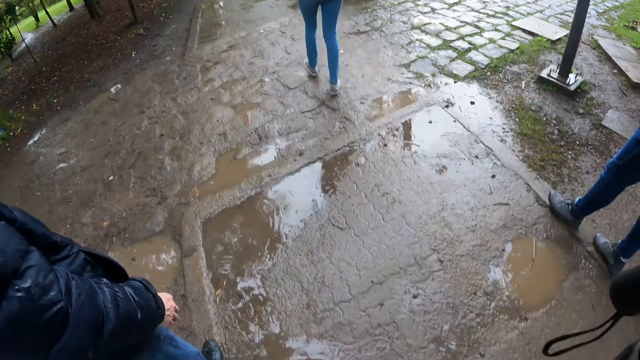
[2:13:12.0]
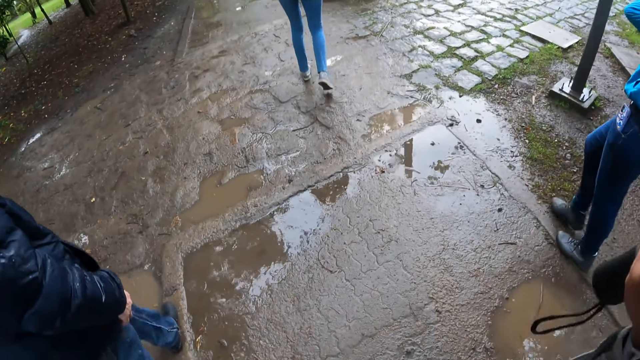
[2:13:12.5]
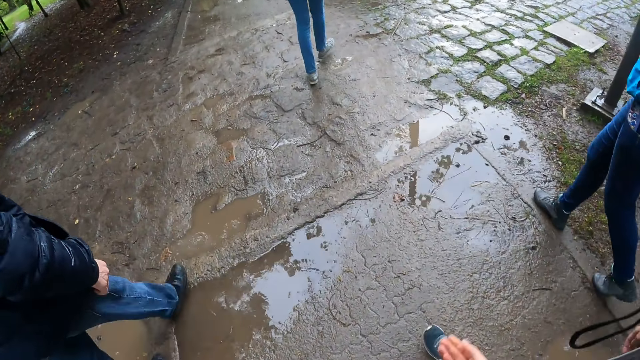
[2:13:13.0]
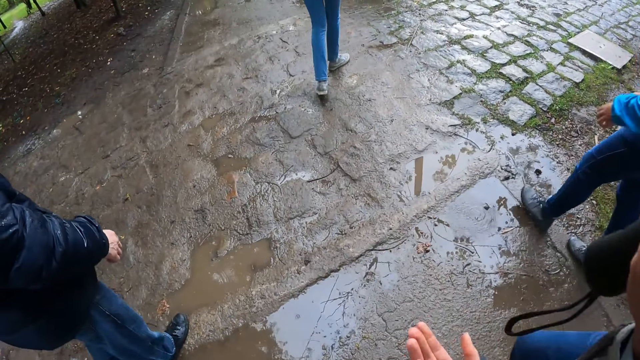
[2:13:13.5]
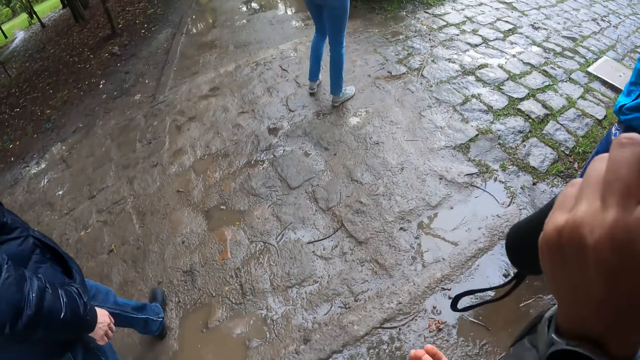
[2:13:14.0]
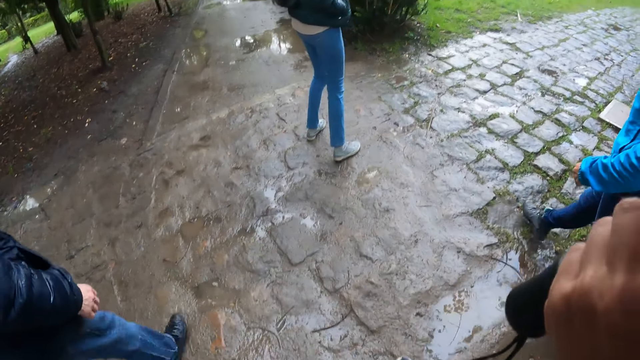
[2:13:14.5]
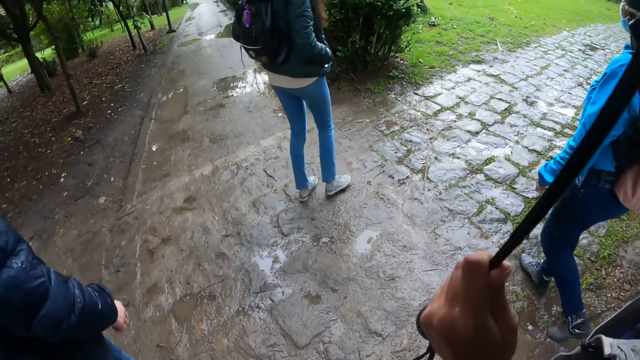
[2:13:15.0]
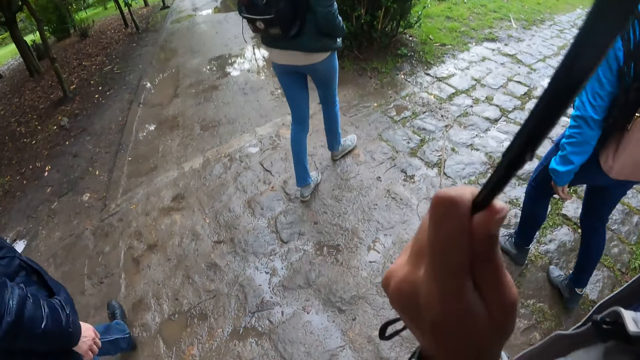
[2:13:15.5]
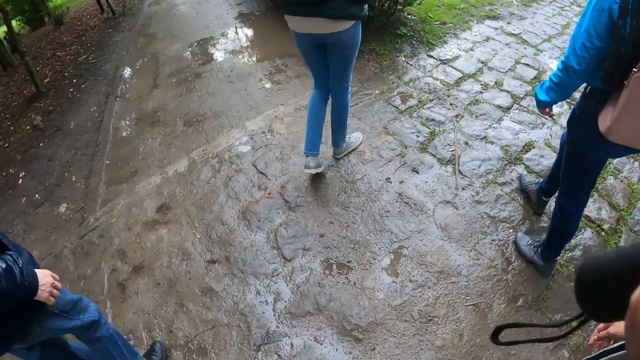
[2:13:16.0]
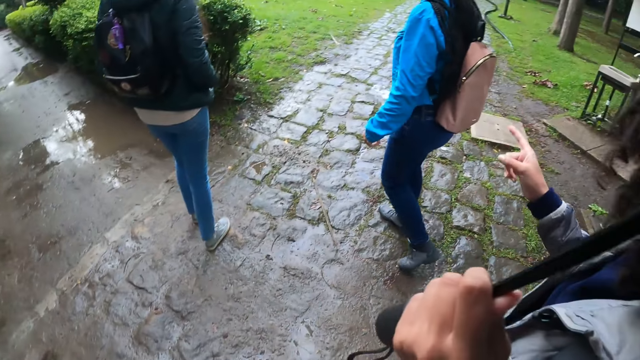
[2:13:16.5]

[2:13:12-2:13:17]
The camera wearer walks on a pathway with the group of people.

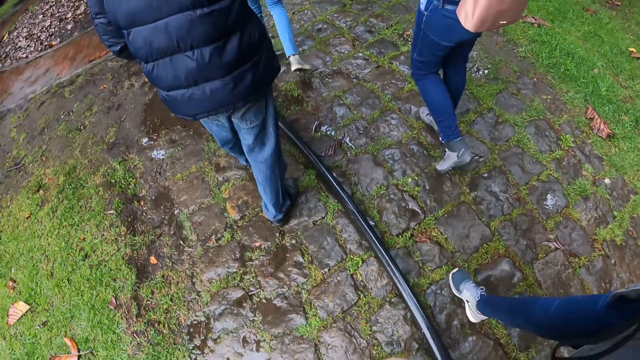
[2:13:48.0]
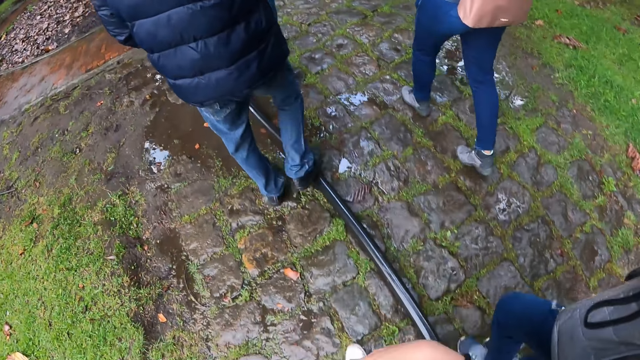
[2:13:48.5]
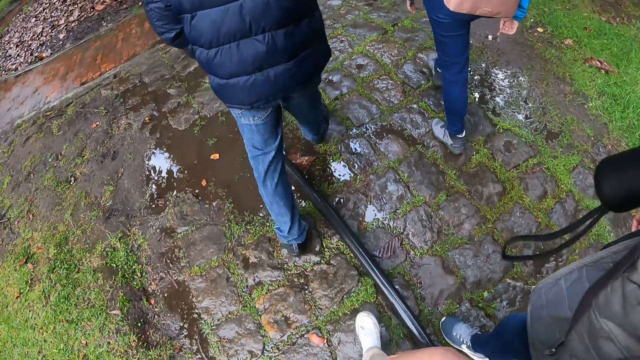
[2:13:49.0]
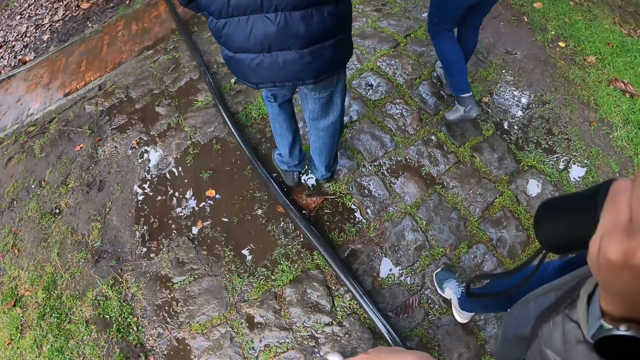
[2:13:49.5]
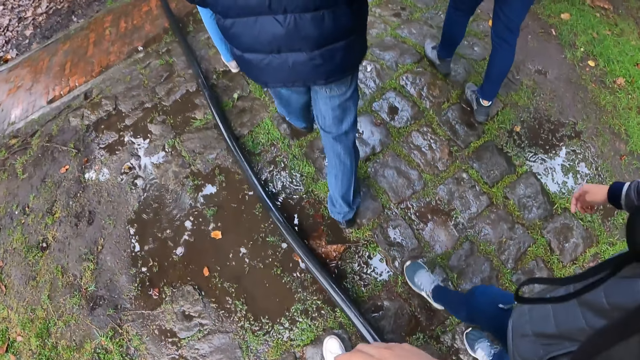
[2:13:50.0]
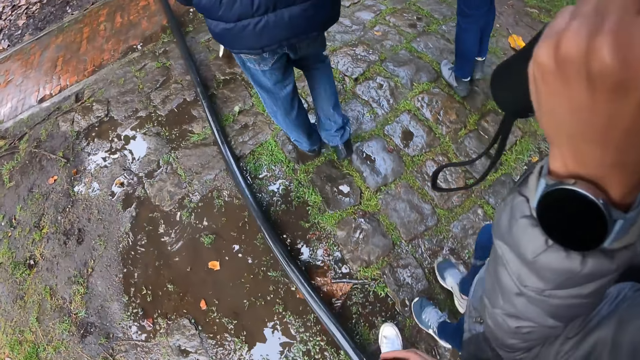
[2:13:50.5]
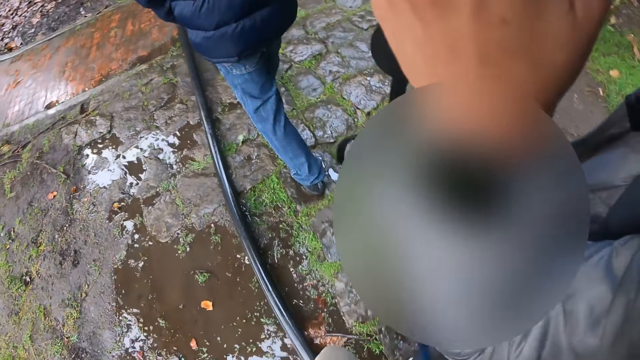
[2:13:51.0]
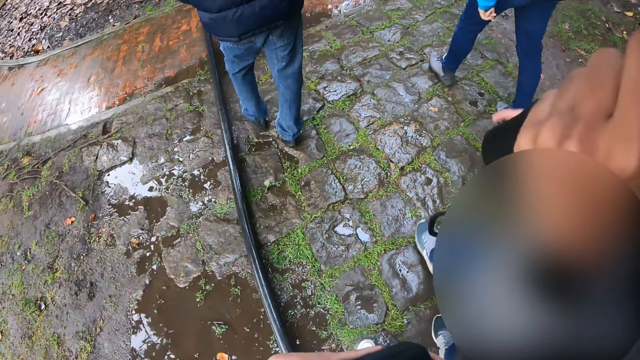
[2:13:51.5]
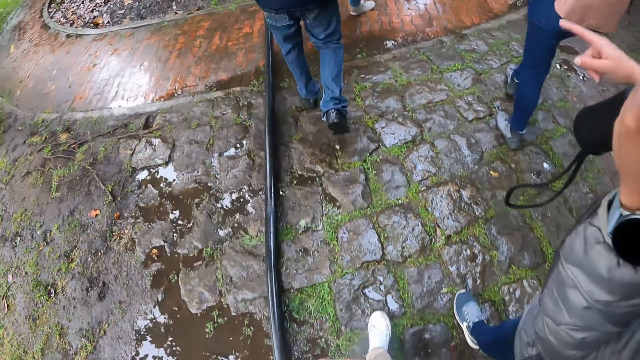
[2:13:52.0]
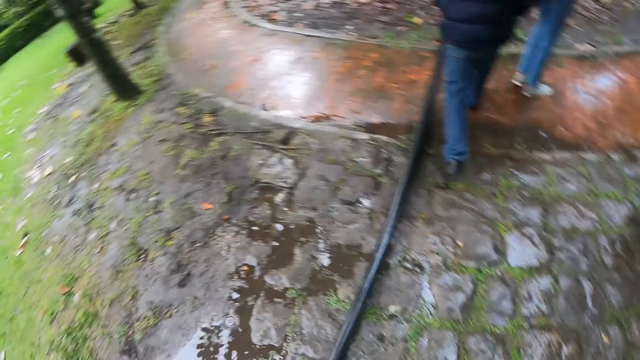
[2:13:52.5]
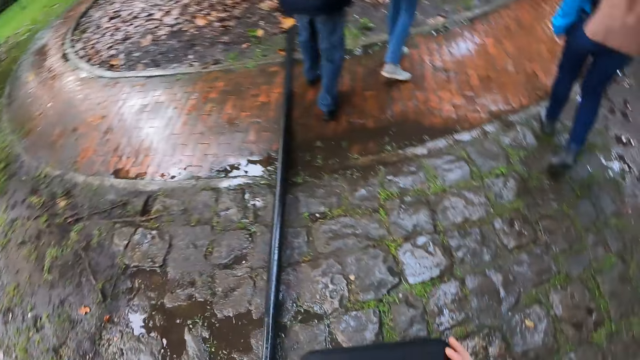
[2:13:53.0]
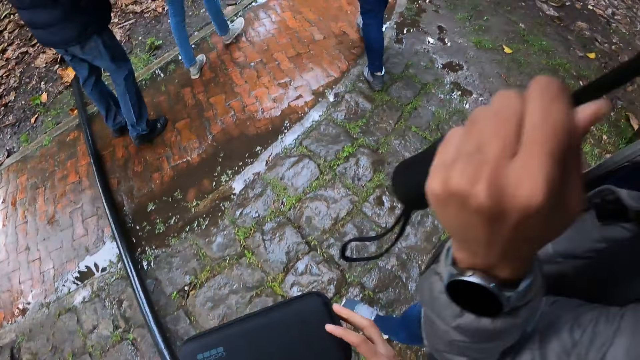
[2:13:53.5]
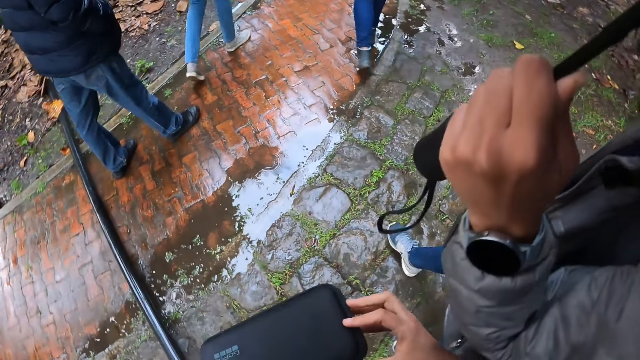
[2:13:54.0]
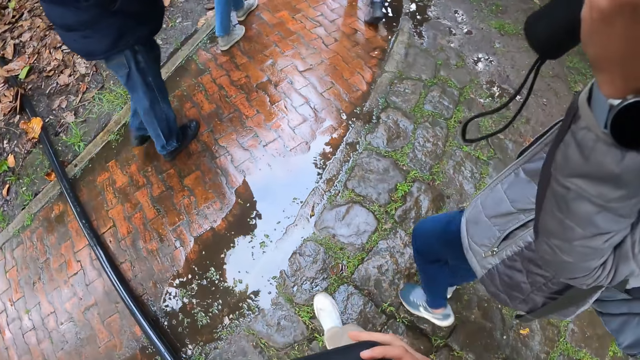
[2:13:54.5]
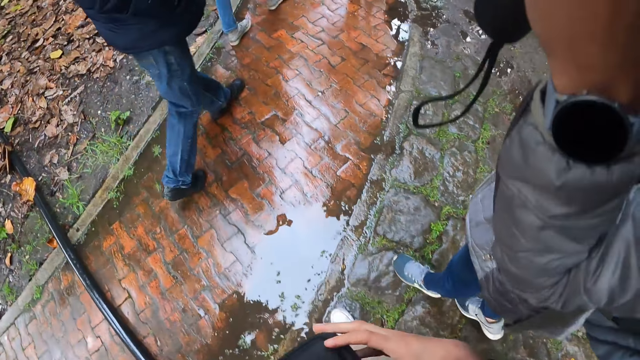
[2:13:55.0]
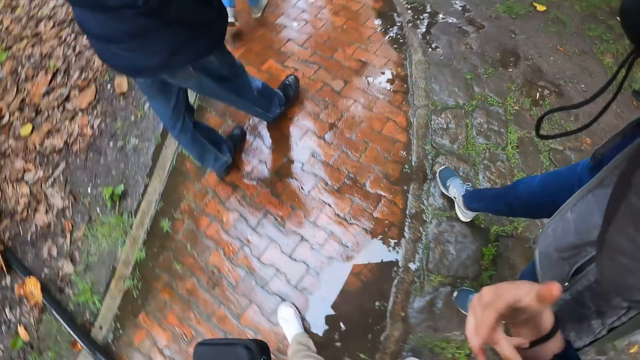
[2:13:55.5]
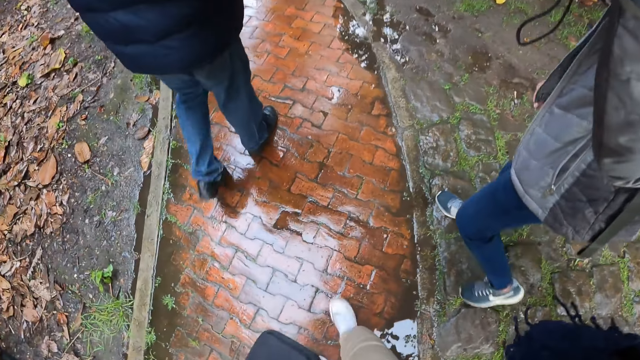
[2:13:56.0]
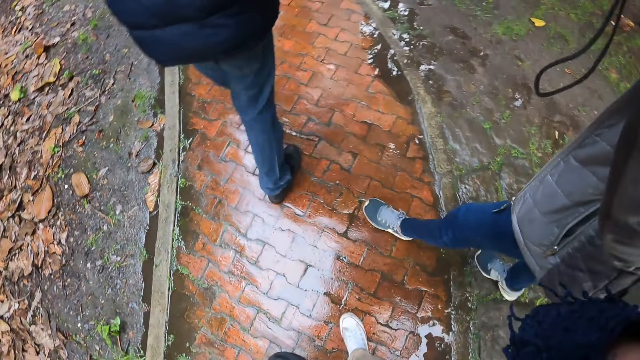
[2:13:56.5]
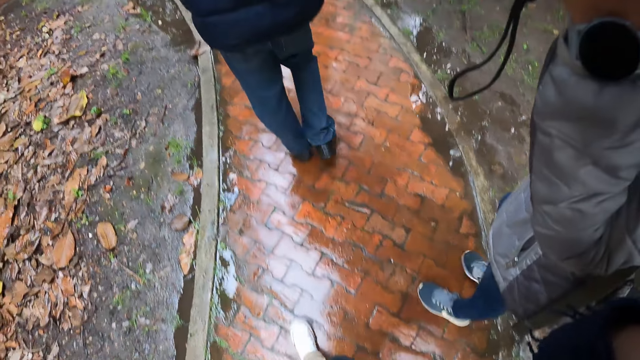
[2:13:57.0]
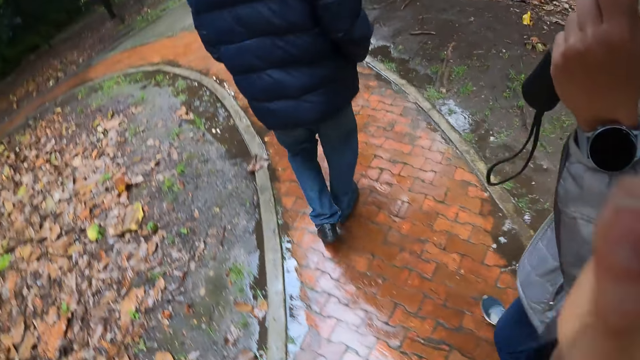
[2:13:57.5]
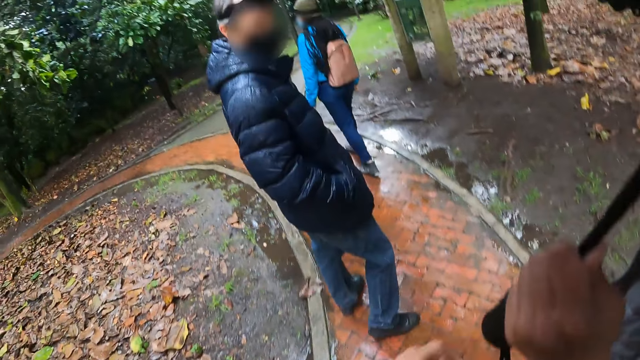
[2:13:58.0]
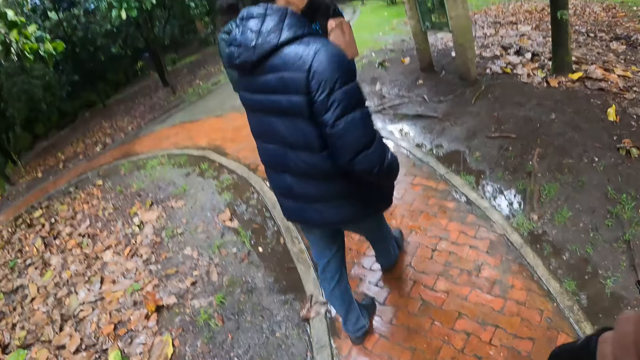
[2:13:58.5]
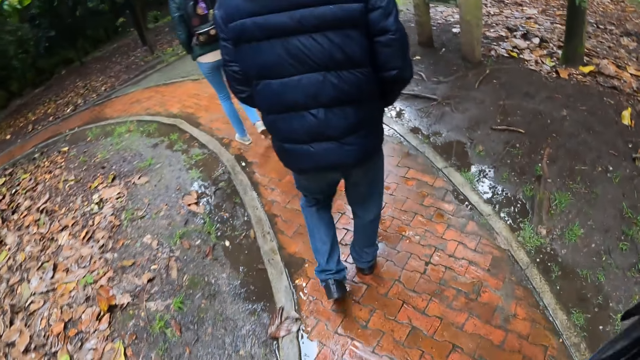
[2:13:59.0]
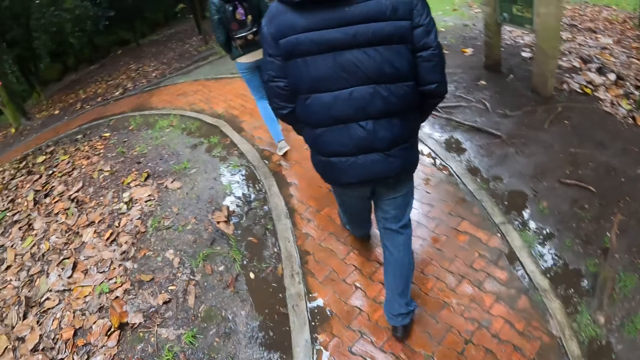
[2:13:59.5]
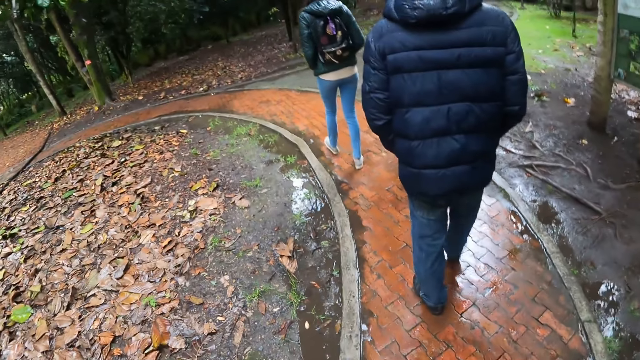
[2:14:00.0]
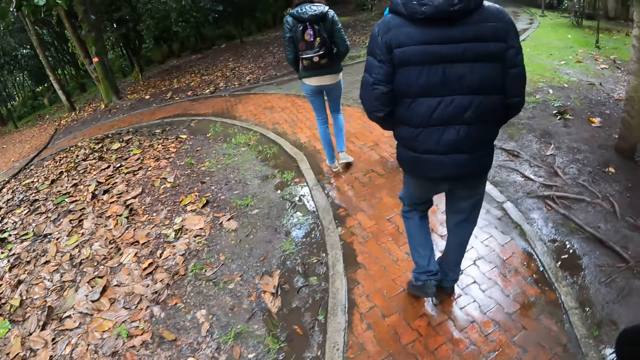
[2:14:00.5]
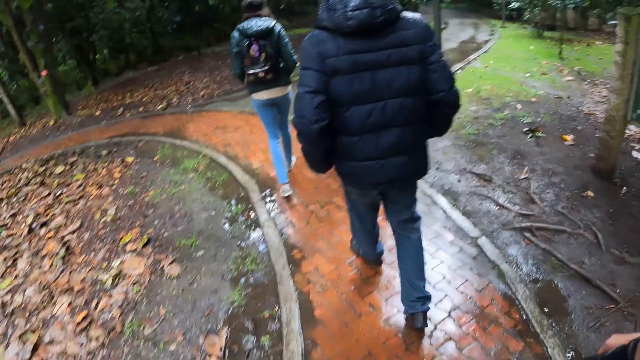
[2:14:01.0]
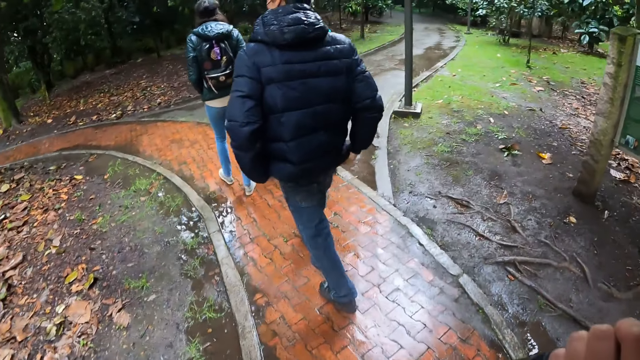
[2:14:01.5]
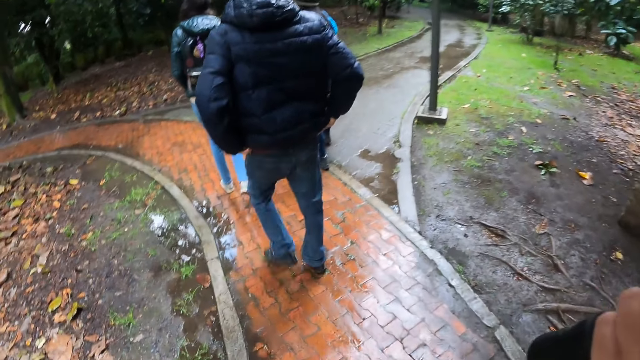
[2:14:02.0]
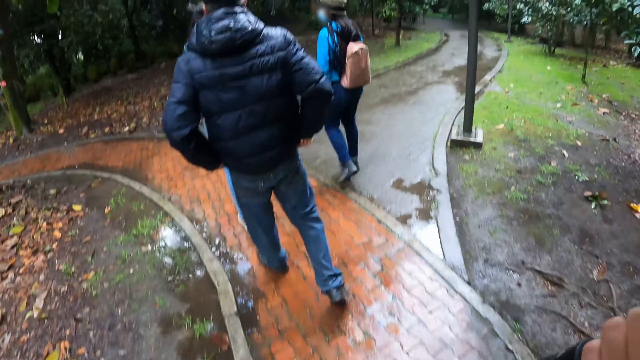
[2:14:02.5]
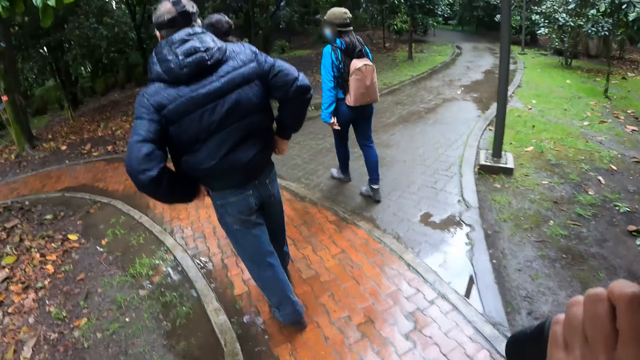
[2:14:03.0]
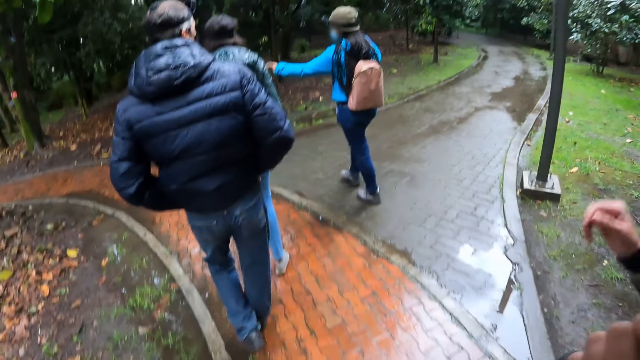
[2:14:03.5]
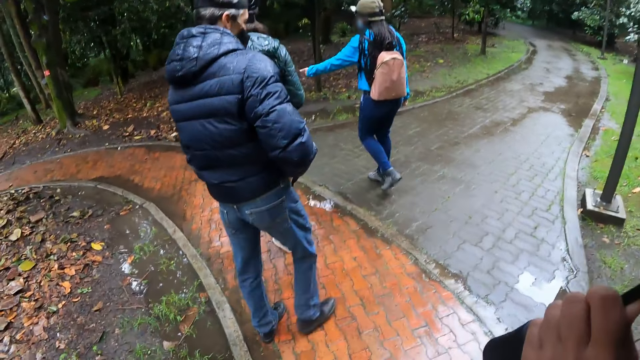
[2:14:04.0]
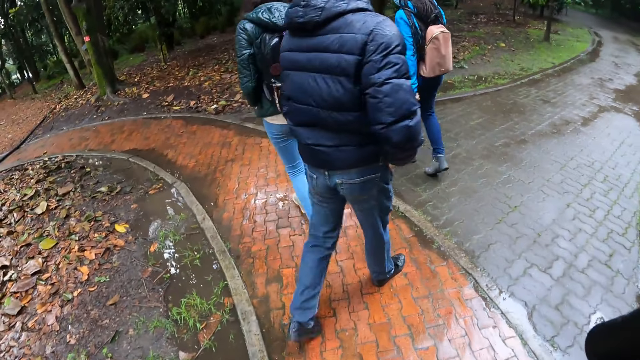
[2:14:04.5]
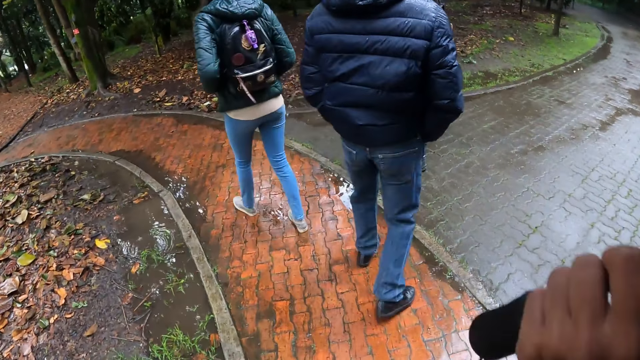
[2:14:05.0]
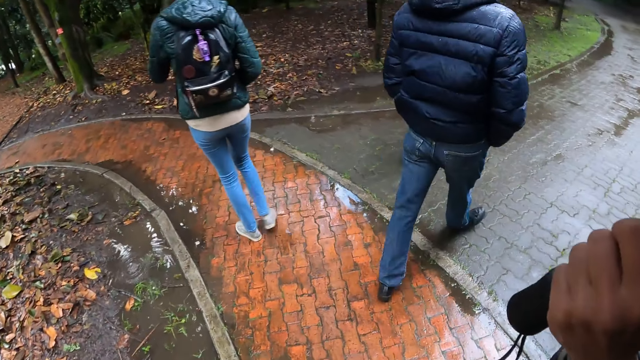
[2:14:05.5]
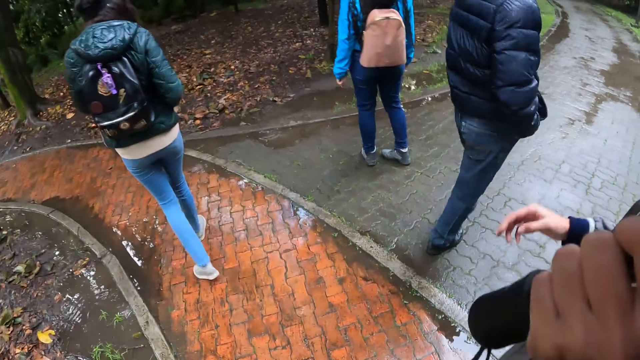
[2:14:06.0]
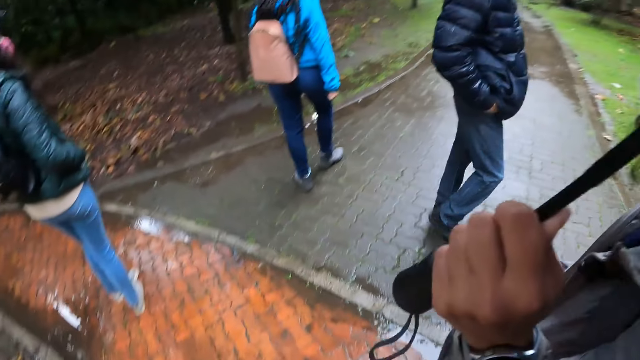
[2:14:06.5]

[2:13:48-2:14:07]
The camera wearer walks over a hose pipe. They walk on a pavement with the group of people. The man interacts with the camera wearer.
